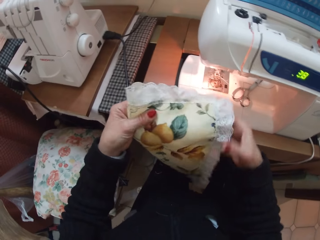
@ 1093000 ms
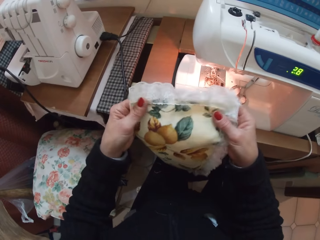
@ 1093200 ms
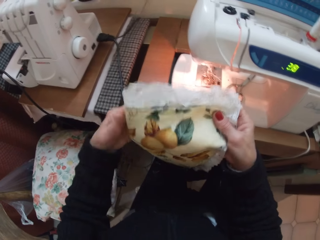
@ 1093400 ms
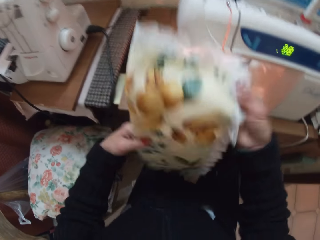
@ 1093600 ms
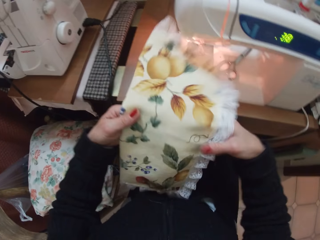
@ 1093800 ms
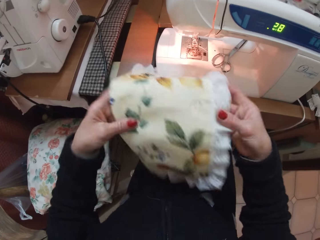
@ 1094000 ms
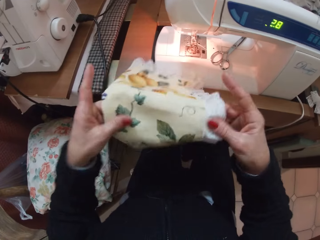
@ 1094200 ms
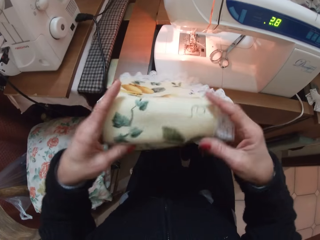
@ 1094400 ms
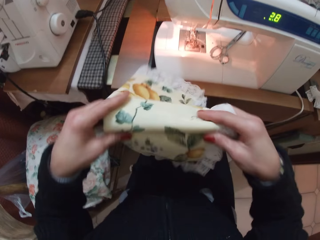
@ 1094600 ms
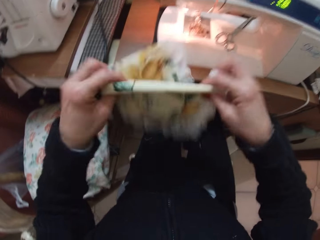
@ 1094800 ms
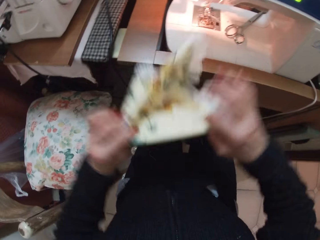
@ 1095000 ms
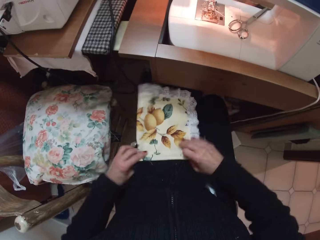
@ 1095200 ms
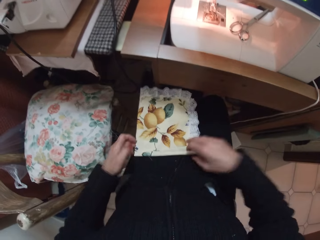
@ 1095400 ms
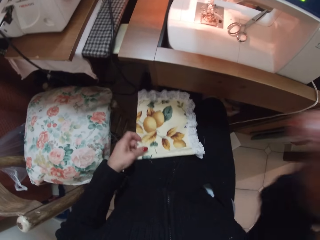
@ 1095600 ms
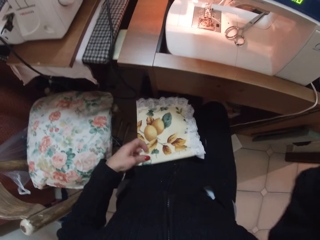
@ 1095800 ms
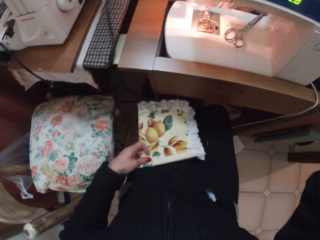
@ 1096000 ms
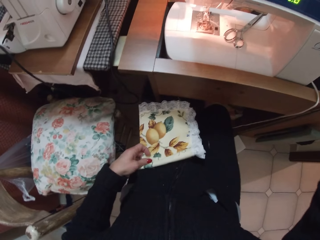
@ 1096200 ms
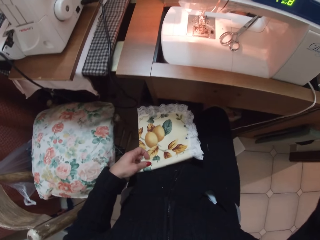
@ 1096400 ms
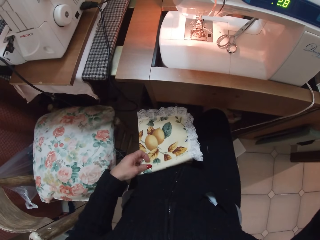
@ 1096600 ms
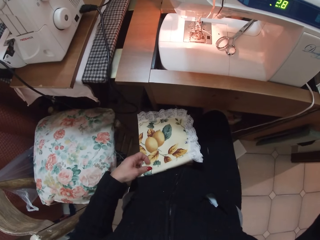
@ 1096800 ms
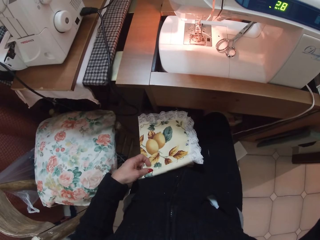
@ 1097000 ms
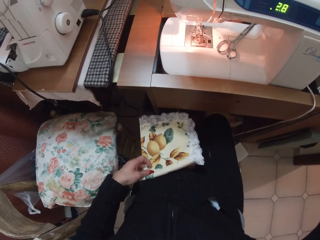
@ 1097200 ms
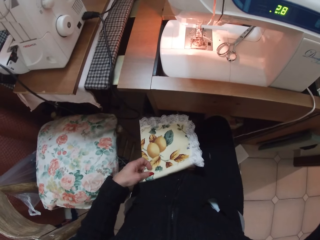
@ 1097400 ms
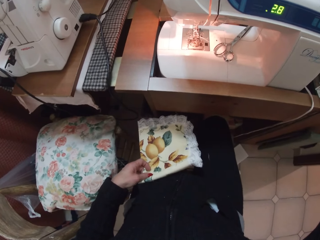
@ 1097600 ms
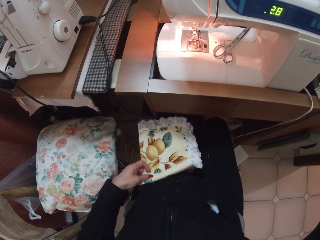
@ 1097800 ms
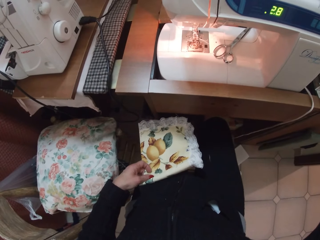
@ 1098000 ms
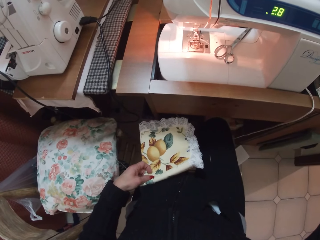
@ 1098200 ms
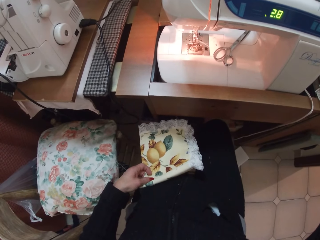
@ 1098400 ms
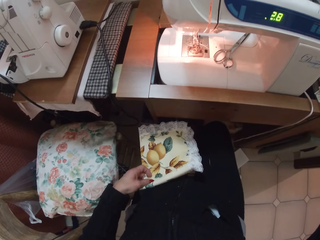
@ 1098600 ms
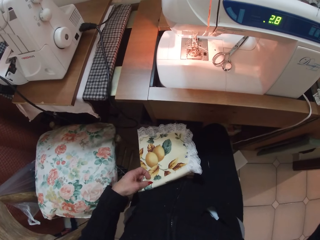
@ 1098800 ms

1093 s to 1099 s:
The camera wearer folds the fabric into another half. She places the fabric on her lap. She raises her right hand. She touches something.
